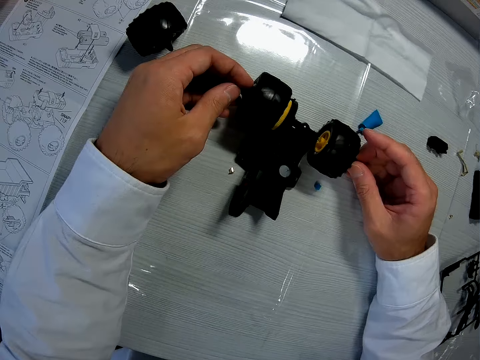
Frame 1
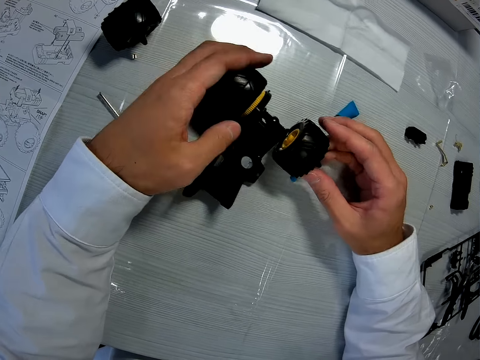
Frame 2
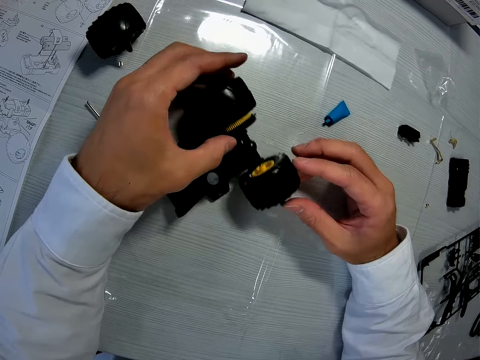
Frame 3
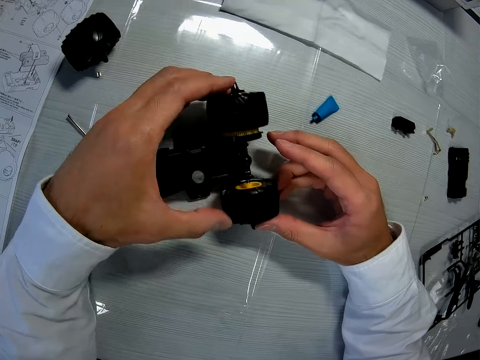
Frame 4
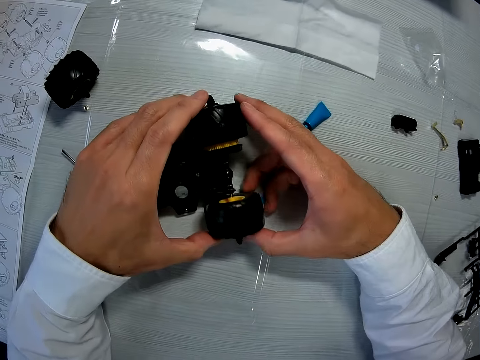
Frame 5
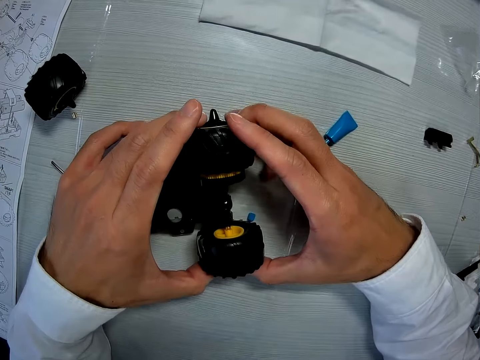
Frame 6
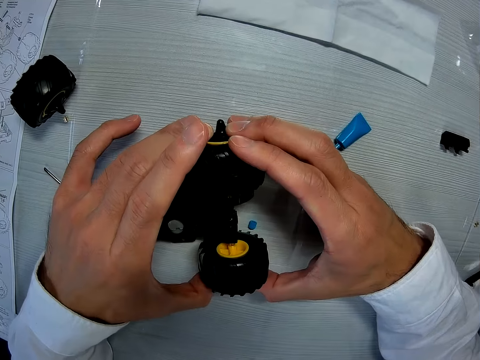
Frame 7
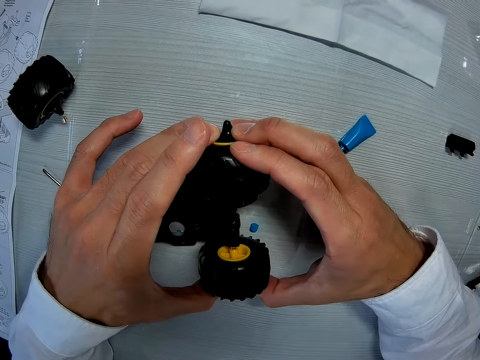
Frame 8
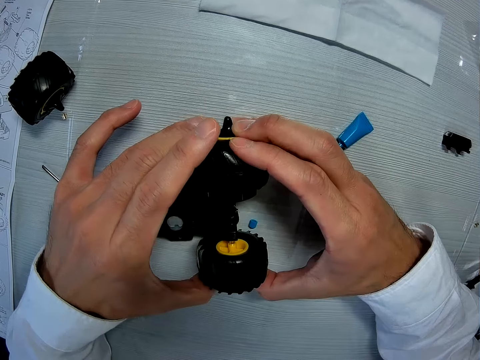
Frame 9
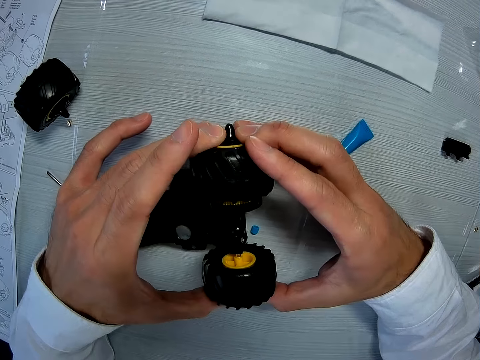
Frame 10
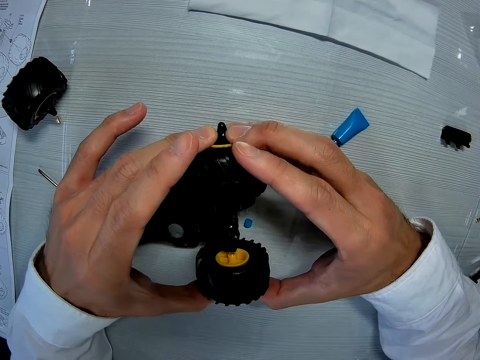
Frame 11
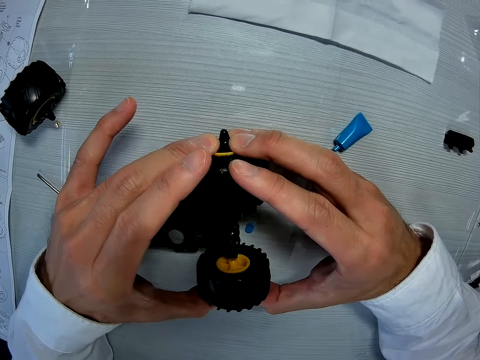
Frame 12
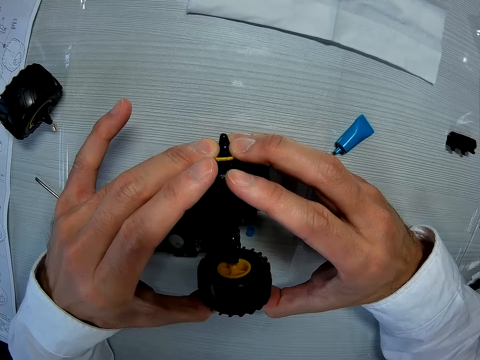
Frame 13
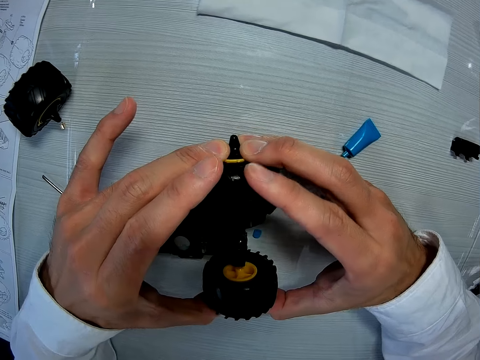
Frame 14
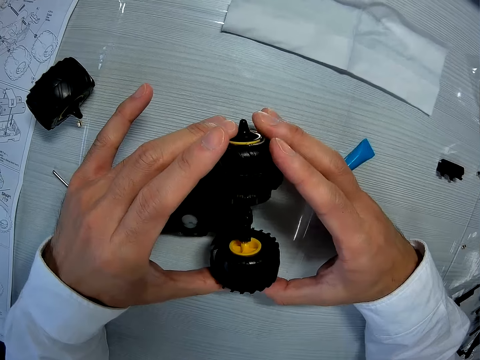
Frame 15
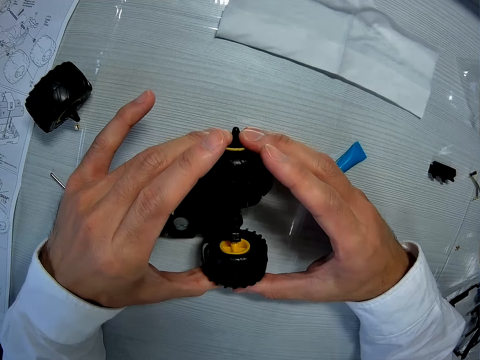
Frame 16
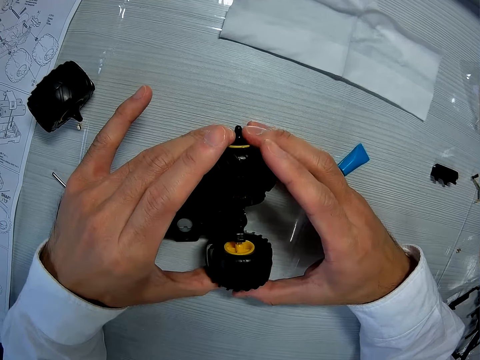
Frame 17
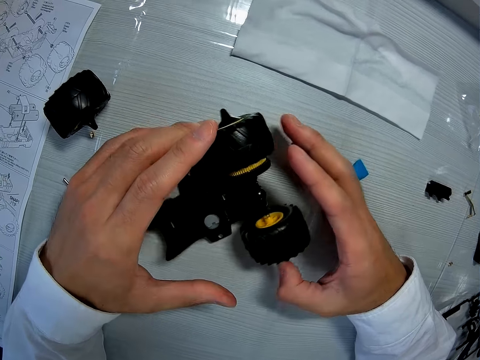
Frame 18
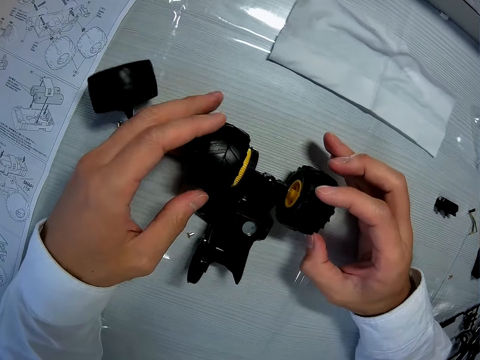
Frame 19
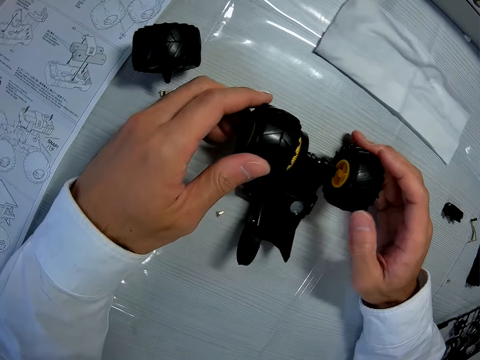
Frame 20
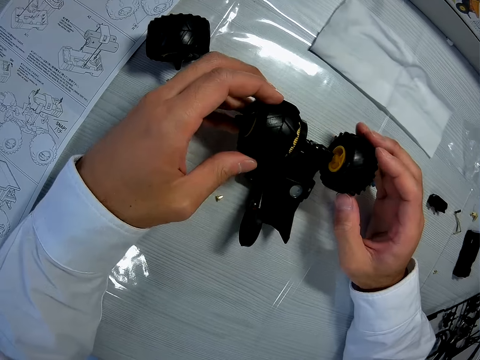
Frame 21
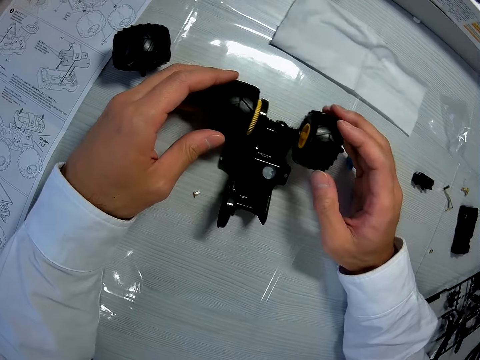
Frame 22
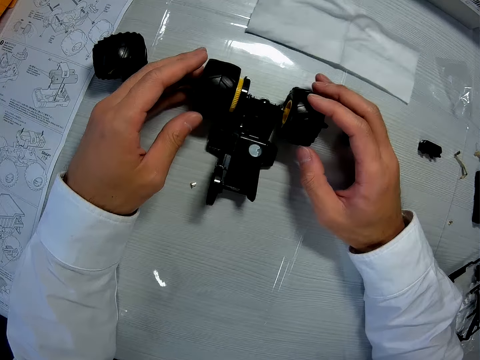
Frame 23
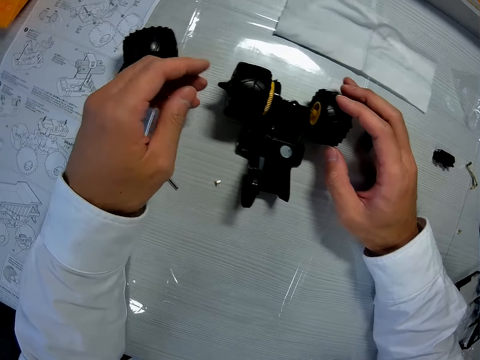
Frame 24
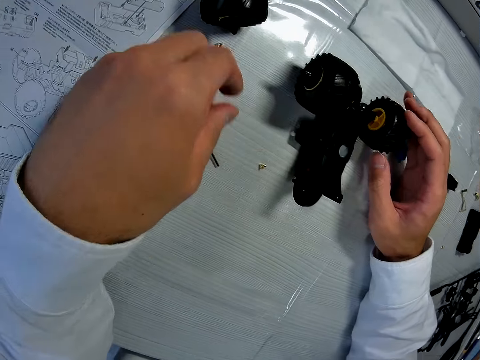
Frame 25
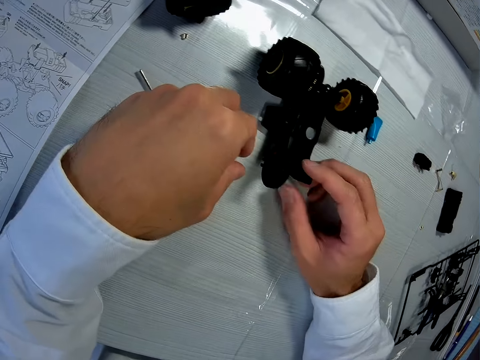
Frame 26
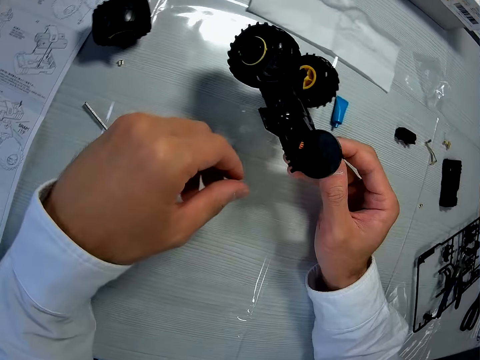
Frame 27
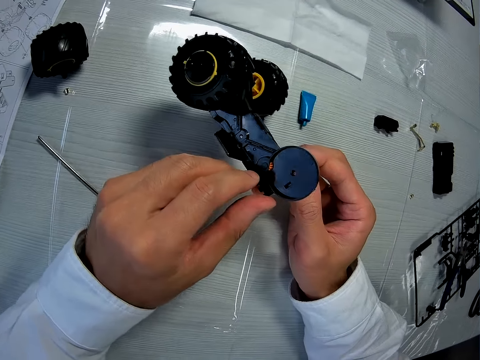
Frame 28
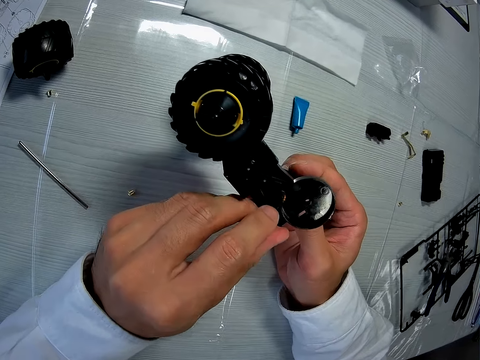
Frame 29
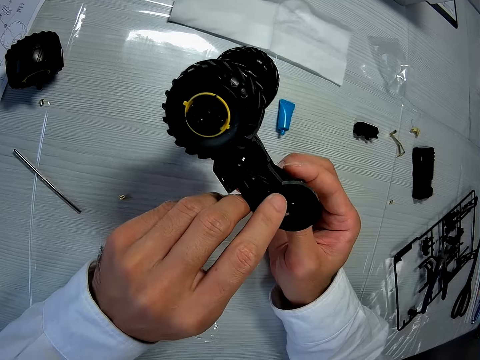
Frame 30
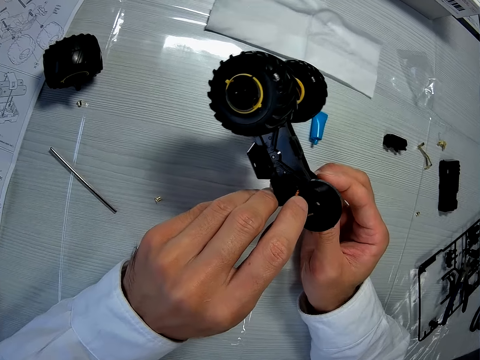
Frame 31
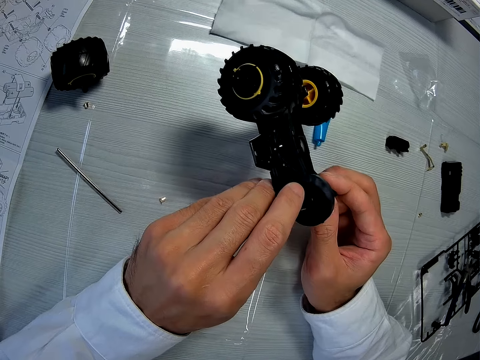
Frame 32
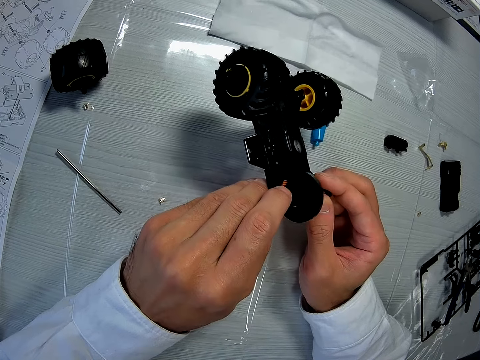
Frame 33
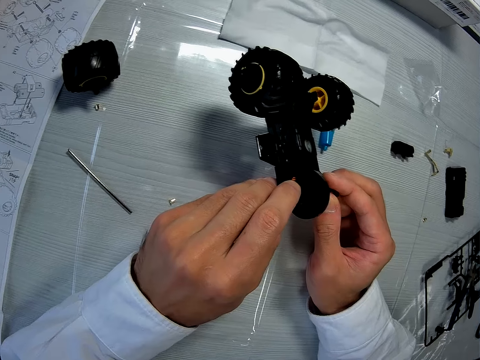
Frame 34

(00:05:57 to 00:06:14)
The camera wearer drags the parts of the toy on the table. They hold the parts of the toy. They roll the wheels. They pick up the mechanism from the table. They lift the parts of the toy. They look at the parts of the toy.

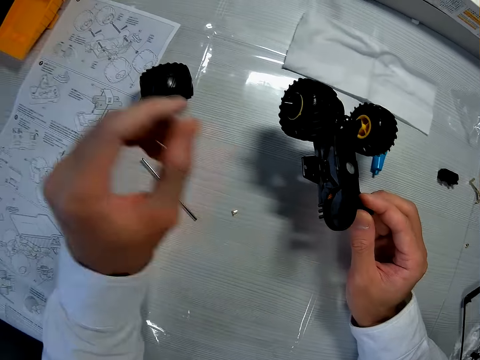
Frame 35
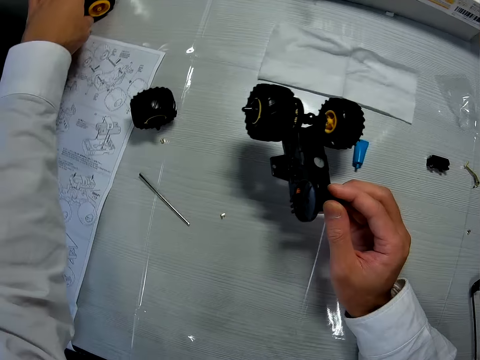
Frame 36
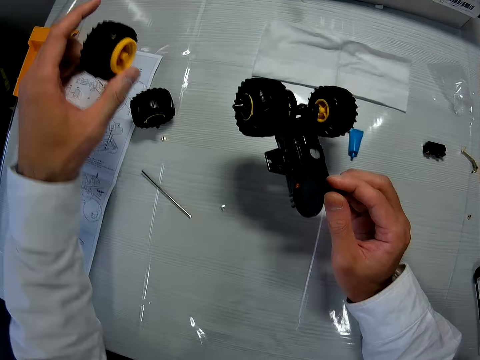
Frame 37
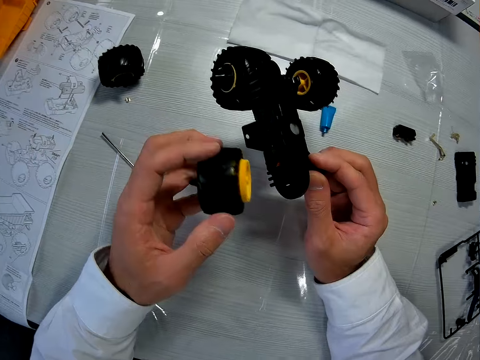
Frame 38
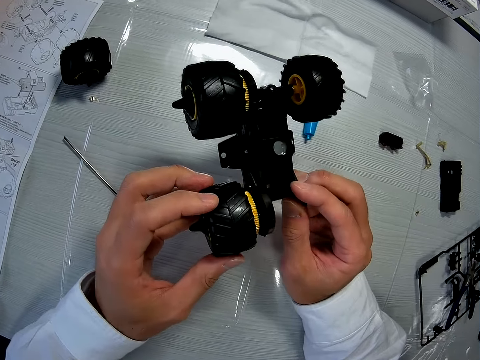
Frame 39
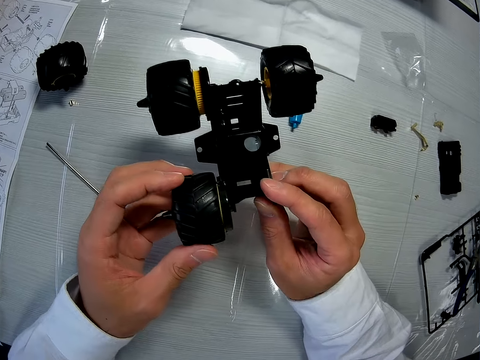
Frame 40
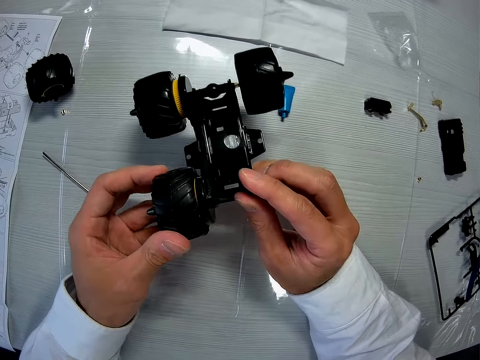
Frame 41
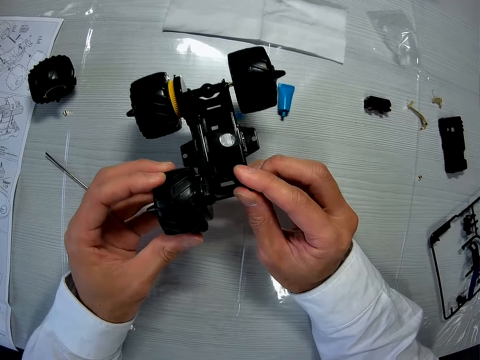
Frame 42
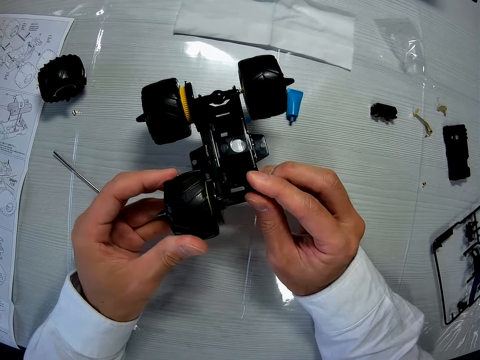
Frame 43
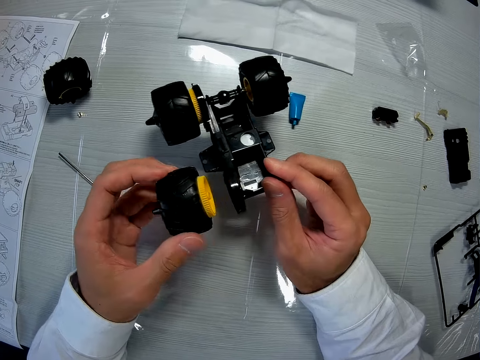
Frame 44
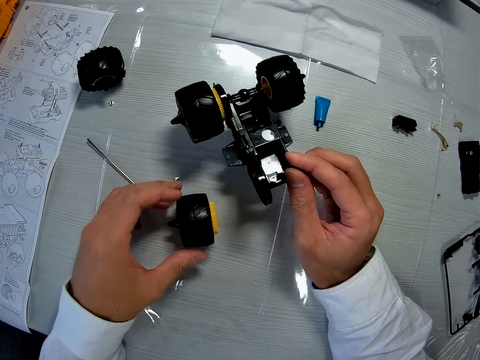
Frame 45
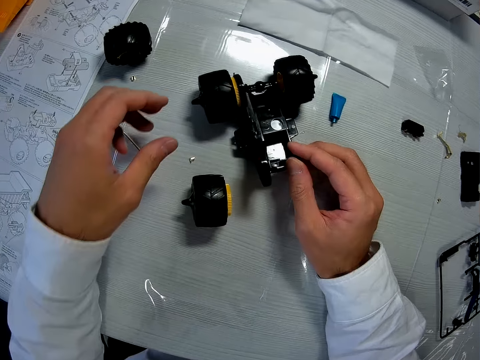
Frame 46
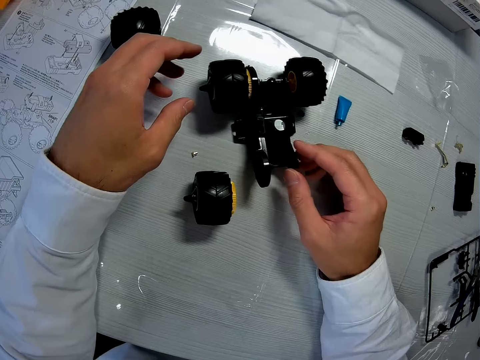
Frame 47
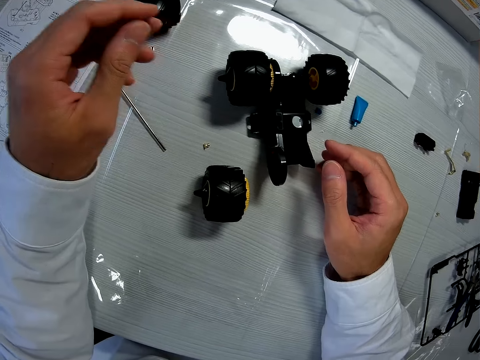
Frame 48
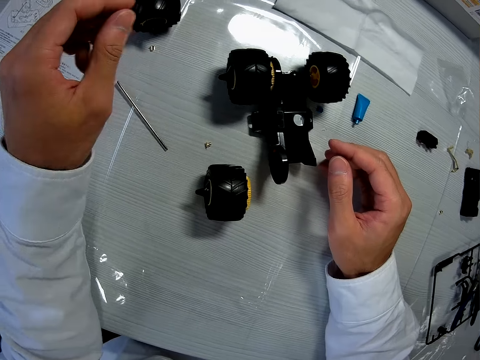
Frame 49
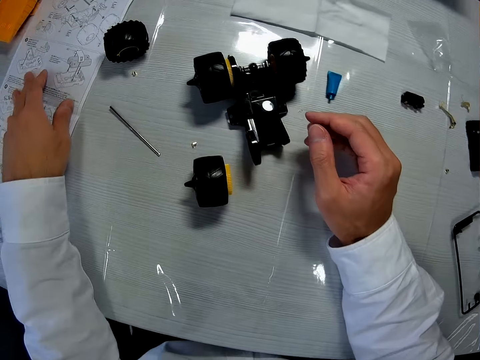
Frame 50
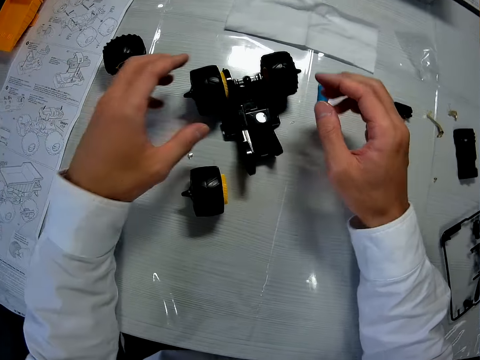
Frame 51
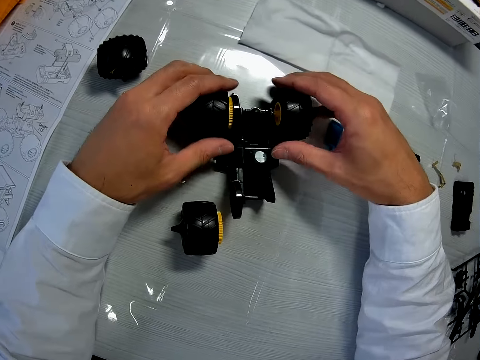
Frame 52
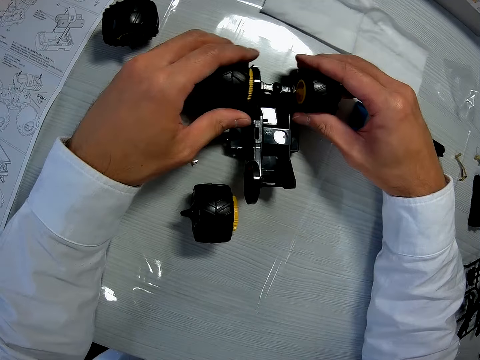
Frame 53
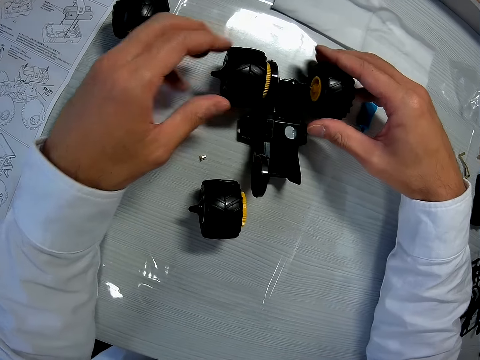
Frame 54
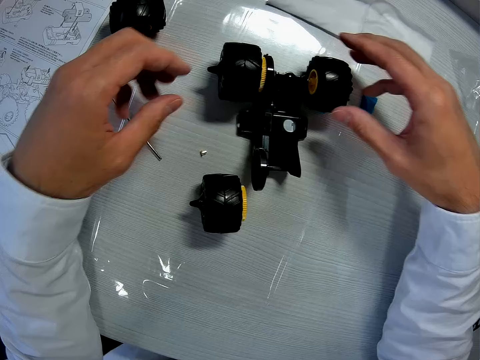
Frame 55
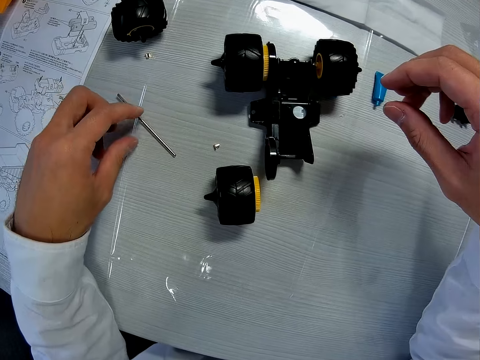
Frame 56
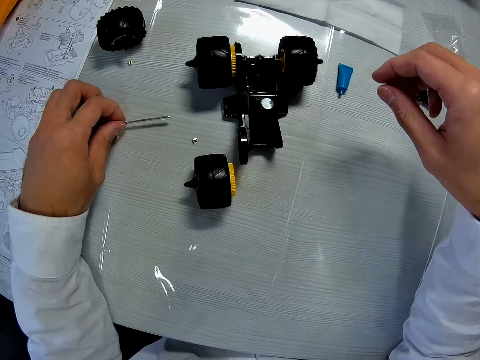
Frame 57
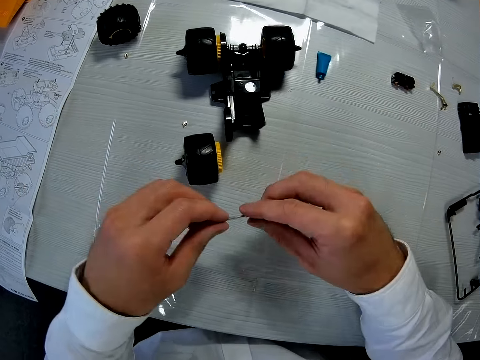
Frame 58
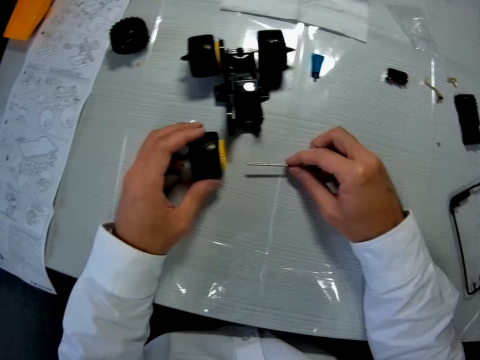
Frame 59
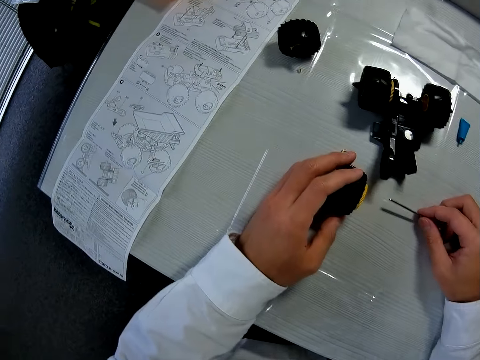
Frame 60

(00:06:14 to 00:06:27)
The camera wearer picks up a wheel or tire from the table. They hold the wheel. They fix the tire on another part of the mechanism. They turn the tire clockwise and anti-clockwise. They look at the parts of the toy. They roll the wheel on the part of the toy. They pull the tire out from the mechanism. They drop the tire on the table and drop the mechanism on the table. They adjust a sheet of paper on the table and drag the paper on the table. They adjust the tires on the mechanism. They hold the parts of the toy. They pick up a metal rod from the table. They adjust the tire and drop the metal rod. They hold the wheel.
